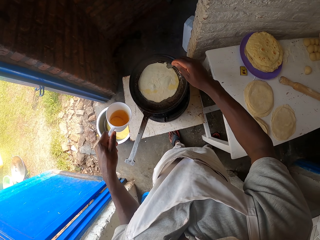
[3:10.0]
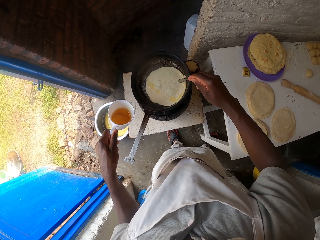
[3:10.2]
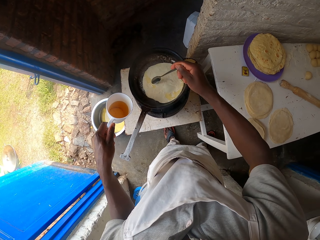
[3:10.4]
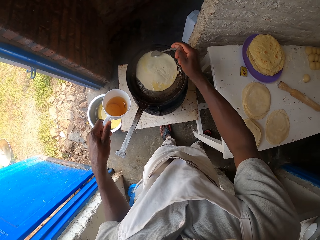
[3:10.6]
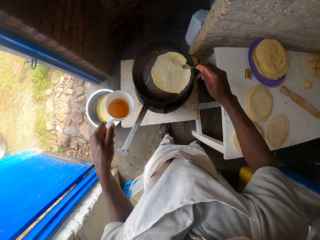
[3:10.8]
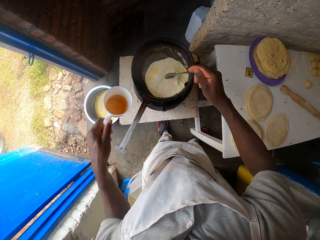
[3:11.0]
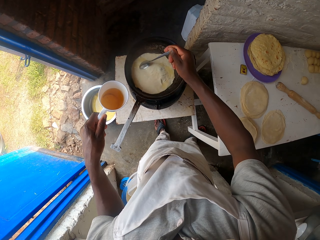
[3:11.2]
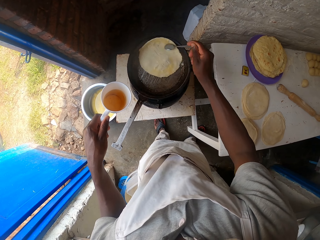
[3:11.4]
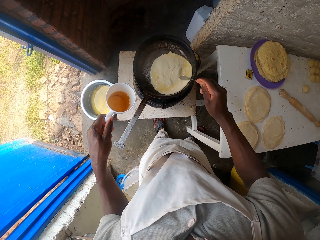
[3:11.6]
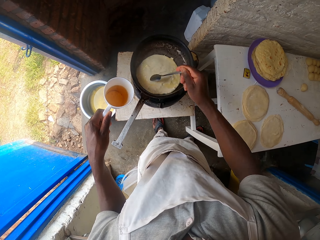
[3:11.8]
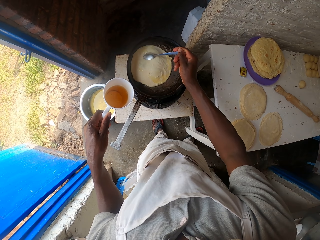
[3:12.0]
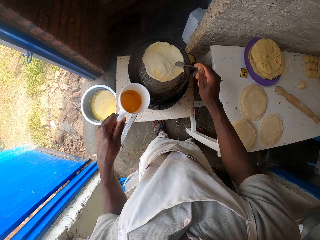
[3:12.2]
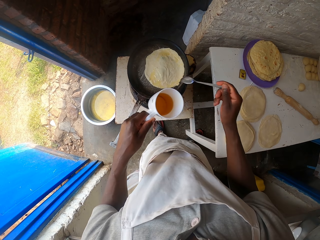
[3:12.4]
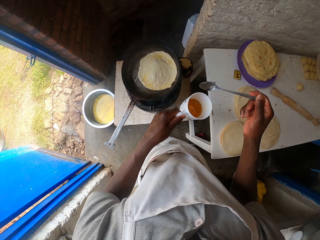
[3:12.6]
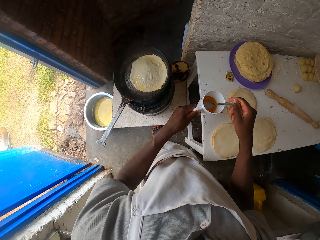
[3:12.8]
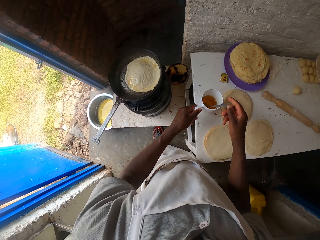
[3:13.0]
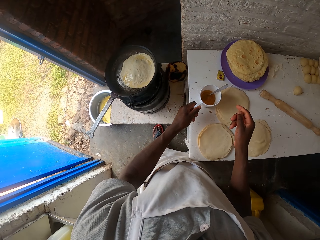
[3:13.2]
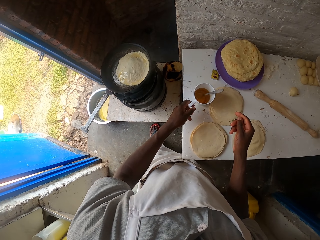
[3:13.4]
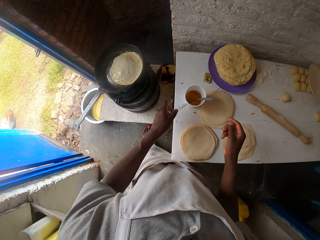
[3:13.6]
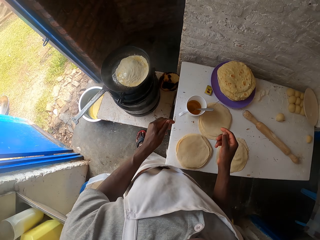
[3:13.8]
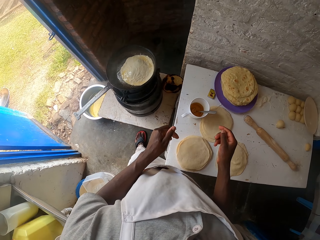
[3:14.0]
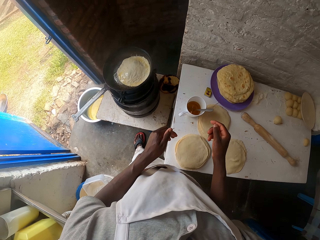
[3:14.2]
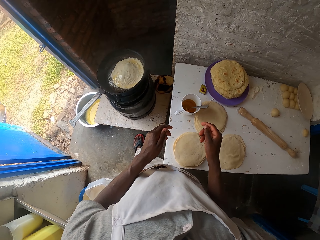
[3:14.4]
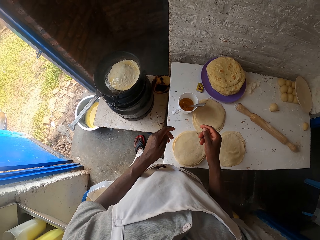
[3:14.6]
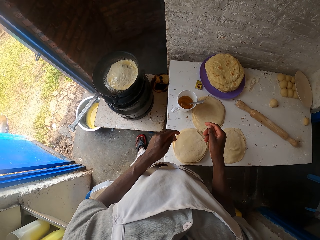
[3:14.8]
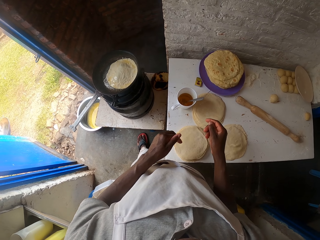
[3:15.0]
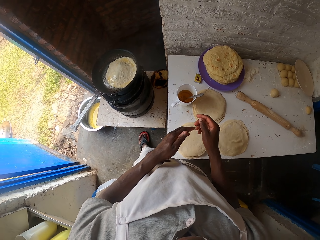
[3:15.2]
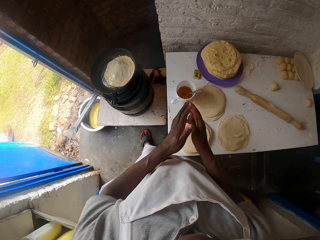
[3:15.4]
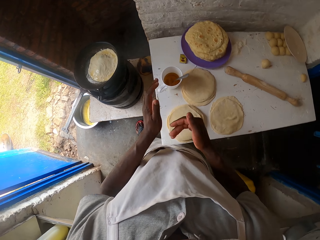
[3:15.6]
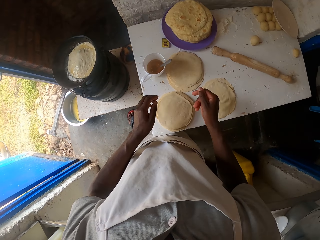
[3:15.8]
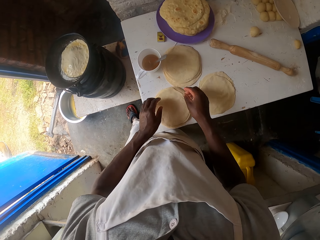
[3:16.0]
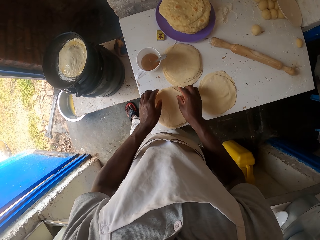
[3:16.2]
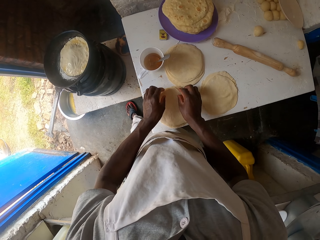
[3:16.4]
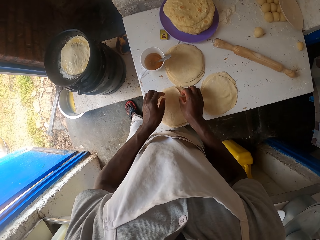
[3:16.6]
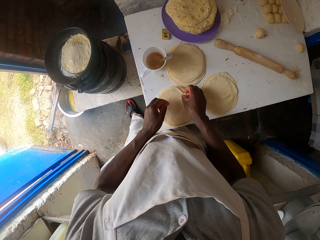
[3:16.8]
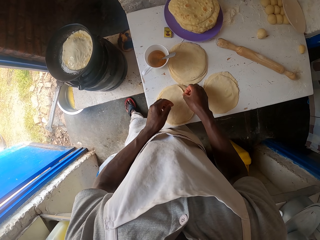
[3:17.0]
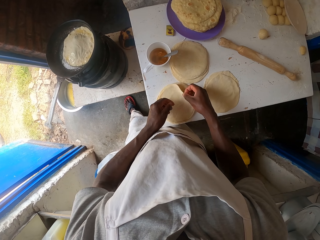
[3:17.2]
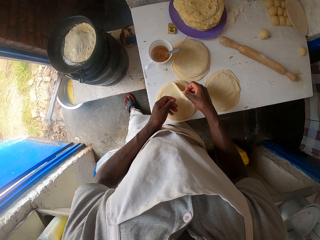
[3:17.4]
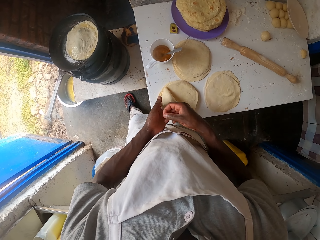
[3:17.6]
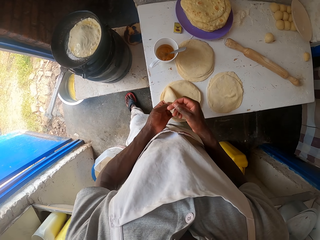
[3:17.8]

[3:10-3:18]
The camera wearer turns the chapati in the pan with the spoon in the right hand. They put the spoon in a cup. They put the cup on the table. They rub their hands.

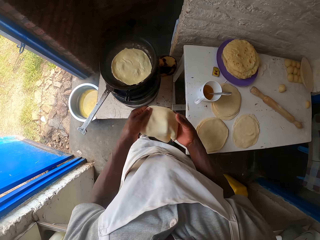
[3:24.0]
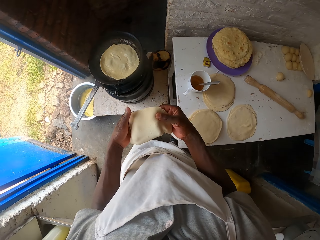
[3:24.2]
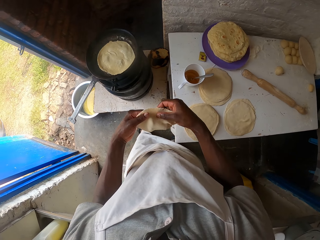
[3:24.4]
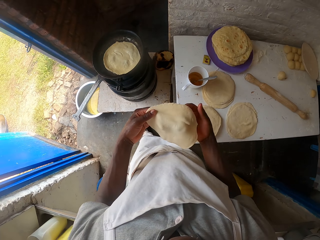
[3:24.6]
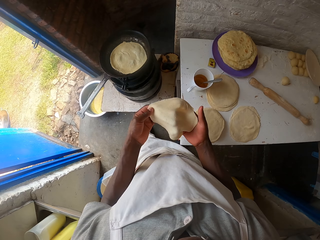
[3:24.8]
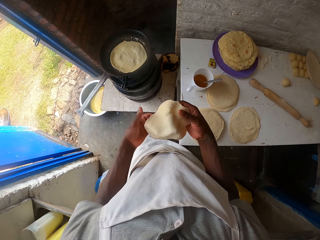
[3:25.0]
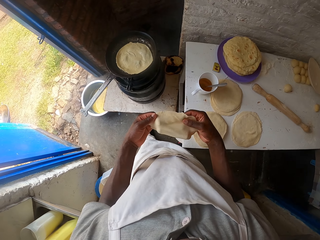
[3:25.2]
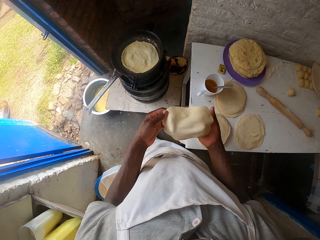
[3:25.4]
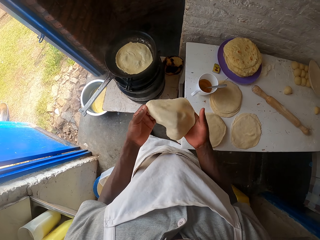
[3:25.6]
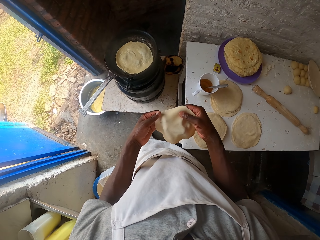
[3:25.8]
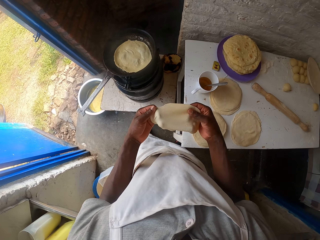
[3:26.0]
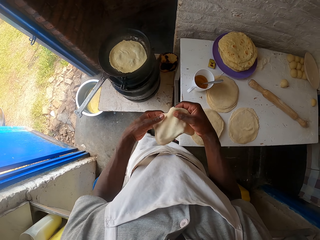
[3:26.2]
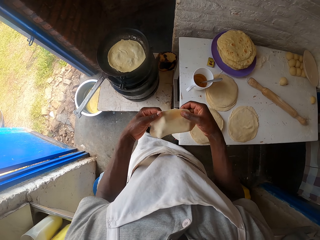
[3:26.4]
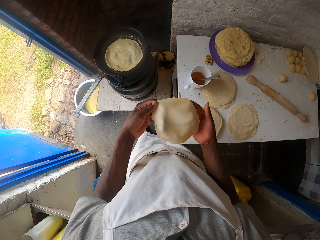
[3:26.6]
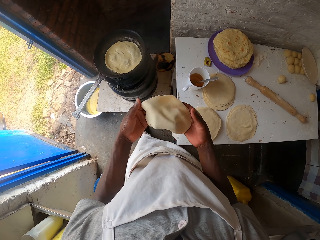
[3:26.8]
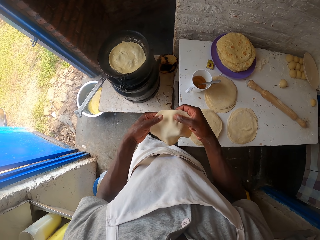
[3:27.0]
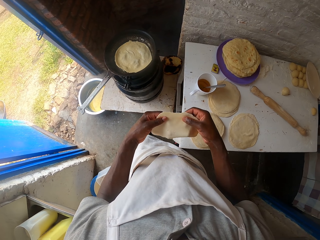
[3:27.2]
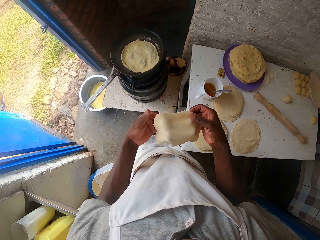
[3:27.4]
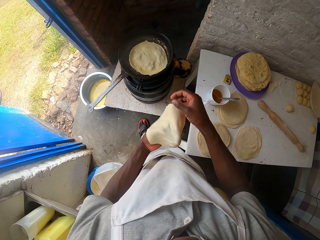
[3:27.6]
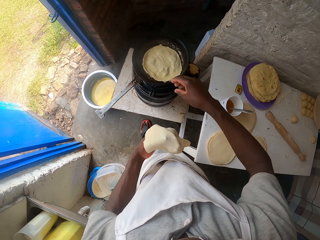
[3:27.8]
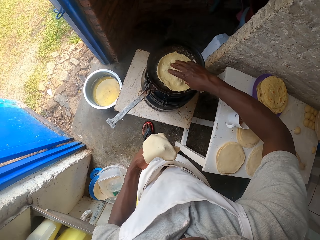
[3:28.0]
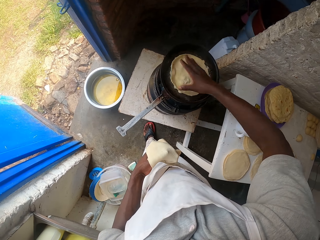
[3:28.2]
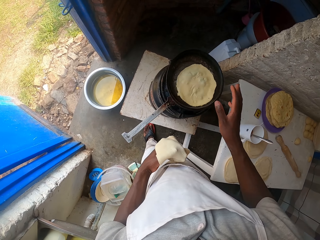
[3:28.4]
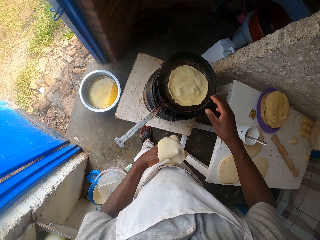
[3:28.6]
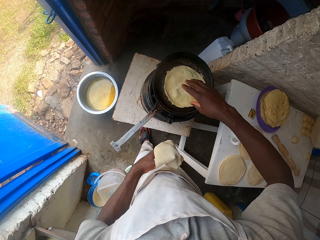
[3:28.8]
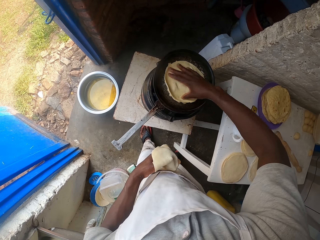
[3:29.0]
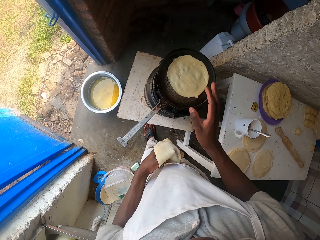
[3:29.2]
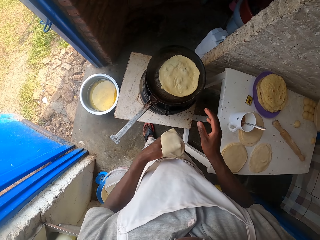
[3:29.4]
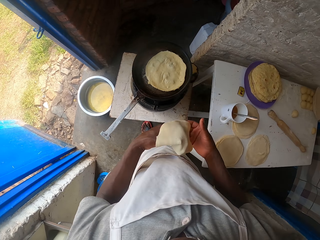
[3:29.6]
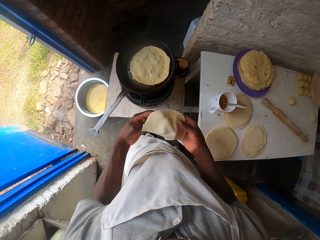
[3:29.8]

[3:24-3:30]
The camera wearer turns dough in their hands. They turn the dough on the cooking pan with the right hand.

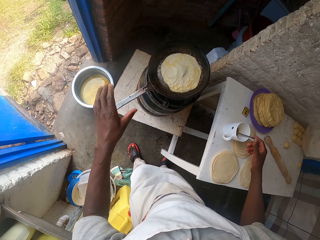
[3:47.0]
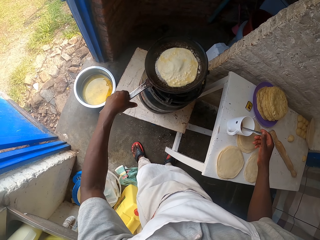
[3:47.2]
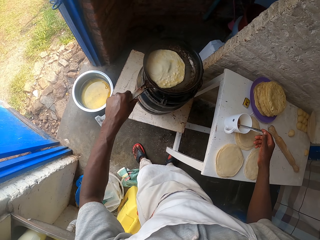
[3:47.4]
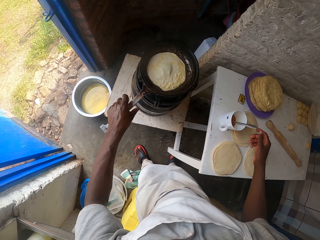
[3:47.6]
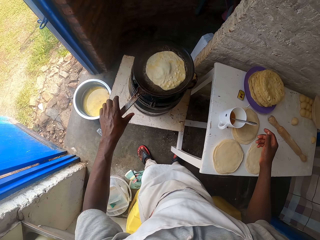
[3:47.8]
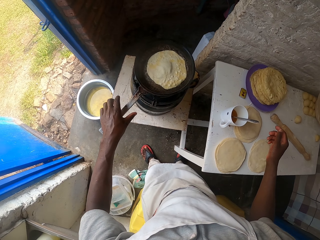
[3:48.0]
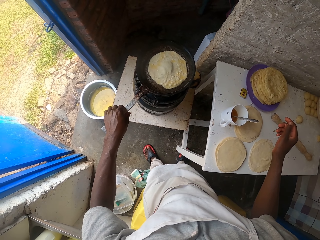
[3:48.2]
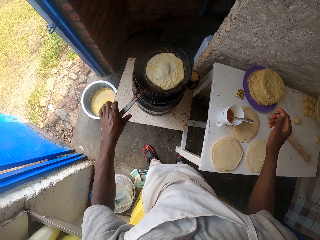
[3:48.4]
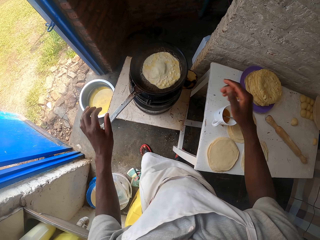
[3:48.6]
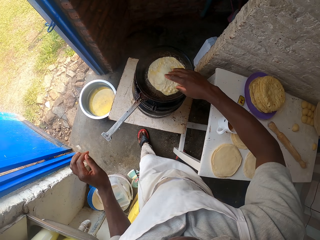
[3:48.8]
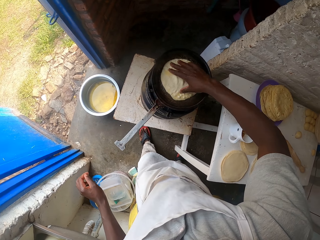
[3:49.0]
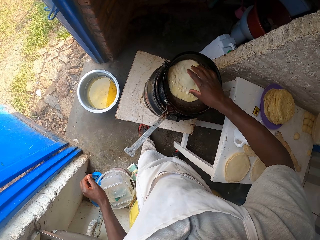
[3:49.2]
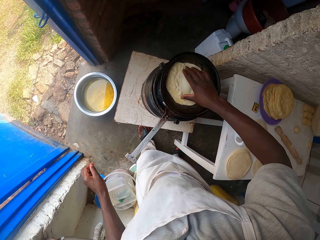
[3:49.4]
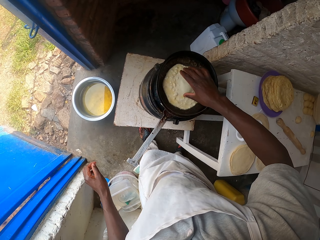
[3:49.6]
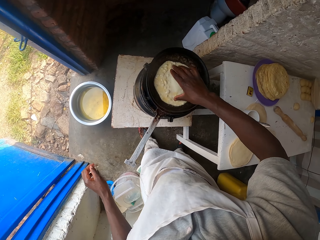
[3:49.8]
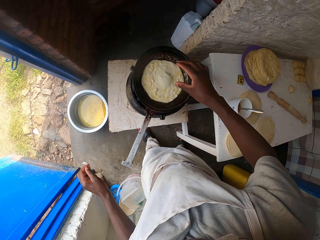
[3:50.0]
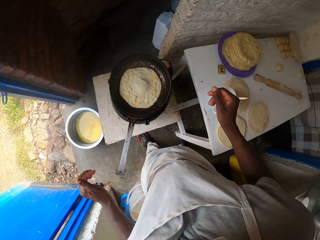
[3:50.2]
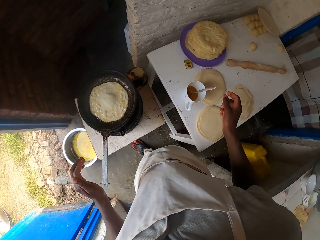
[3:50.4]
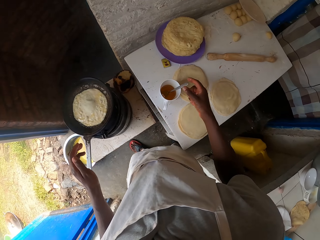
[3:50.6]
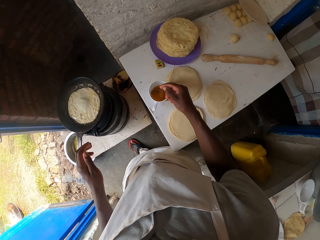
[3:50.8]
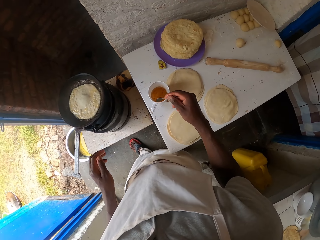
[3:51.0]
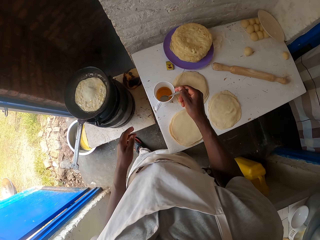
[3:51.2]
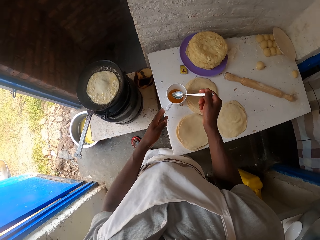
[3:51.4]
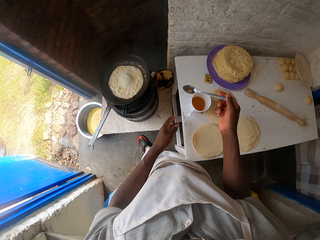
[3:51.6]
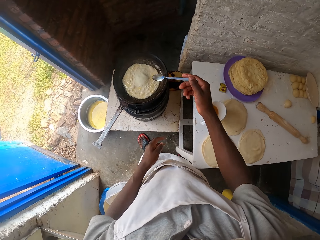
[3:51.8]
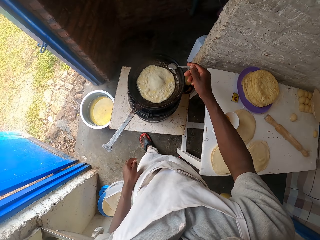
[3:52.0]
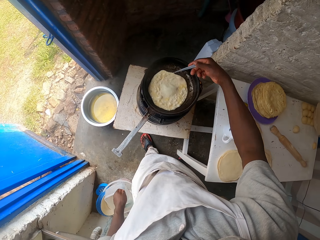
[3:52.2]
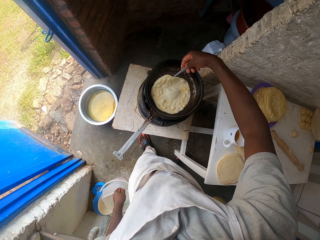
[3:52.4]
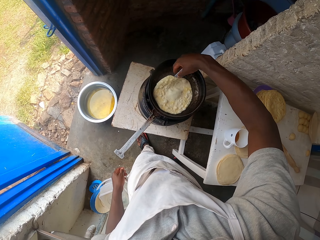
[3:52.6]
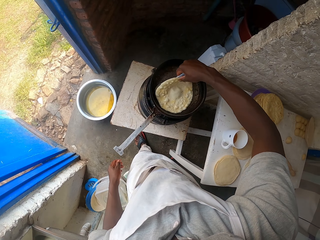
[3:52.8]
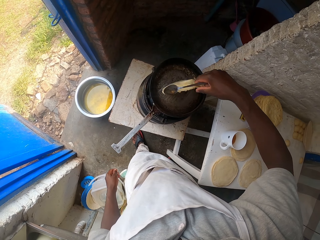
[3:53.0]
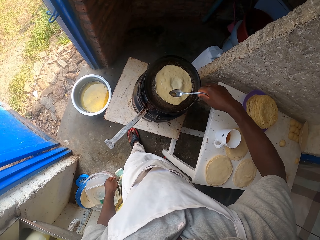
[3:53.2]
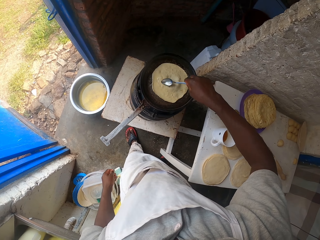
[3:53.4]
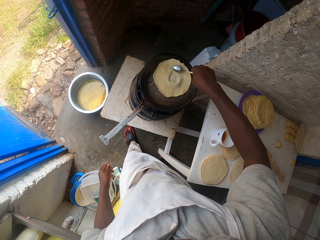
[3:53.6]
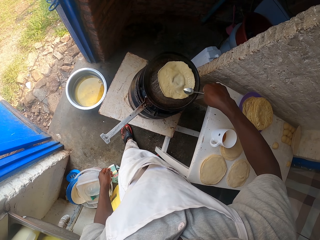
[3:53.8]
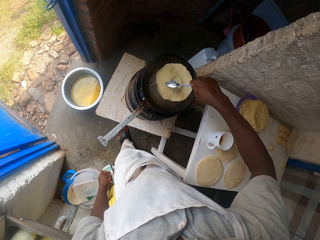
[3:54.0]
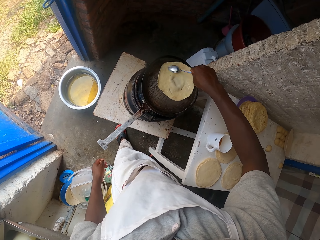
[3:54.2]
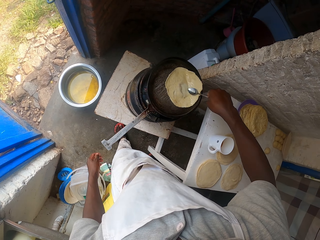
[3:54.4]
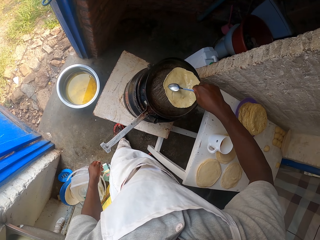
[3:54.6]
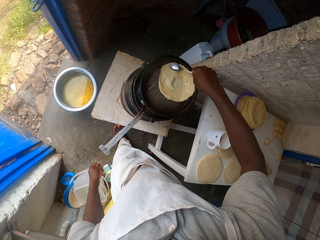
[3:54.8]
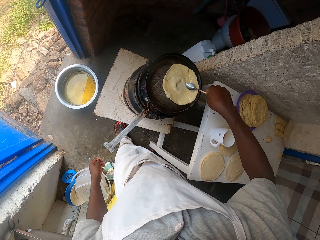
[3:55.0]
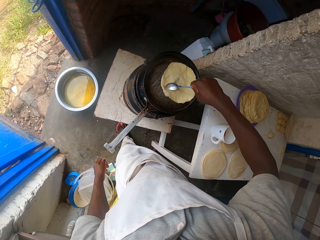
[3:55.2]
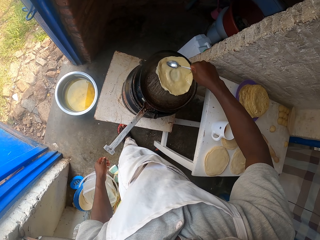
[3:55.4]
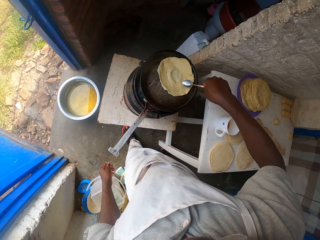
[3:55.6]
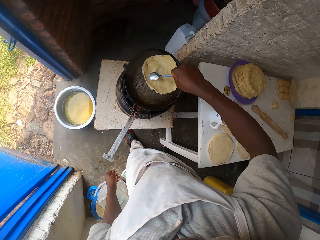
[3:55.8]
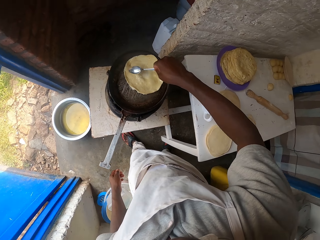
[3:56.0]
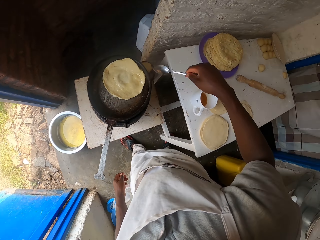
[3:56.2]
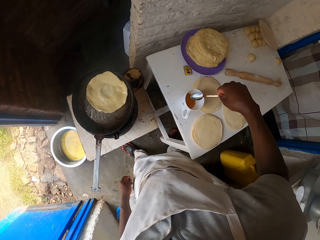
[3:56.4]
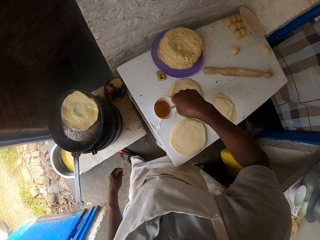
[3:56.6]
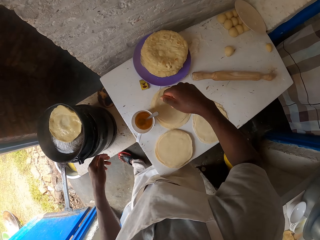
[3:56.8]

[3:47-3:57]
The camera wearer moves a pan. They turn the dough on the cooking pan with the right hand. They look around. They pick up a spoon. They scoop oil from the cup using the spoon. They sprinkle the oil in the spoon on the cooking pan. They flip the chapati in the cooking pan. They turn the chapati with the spoon in the right hand.
